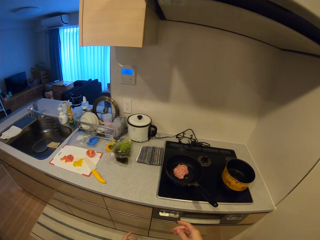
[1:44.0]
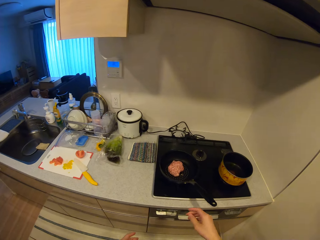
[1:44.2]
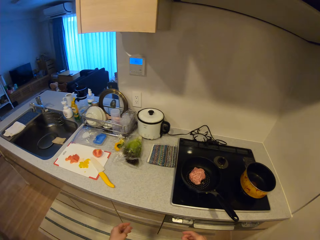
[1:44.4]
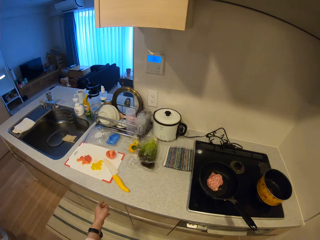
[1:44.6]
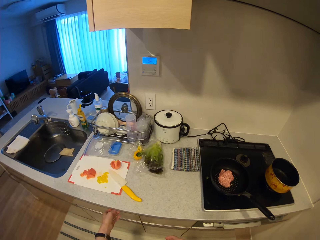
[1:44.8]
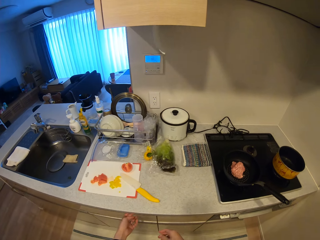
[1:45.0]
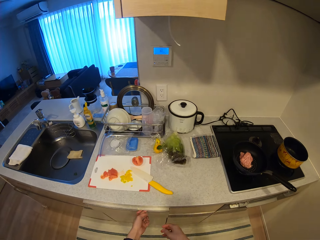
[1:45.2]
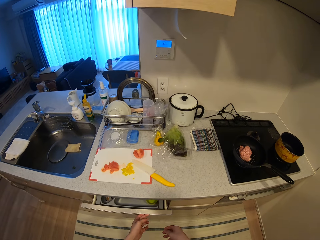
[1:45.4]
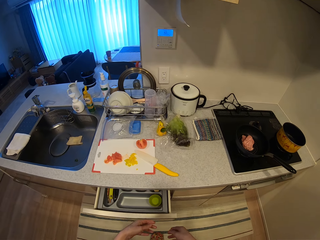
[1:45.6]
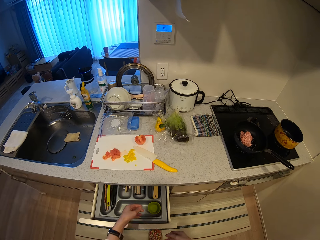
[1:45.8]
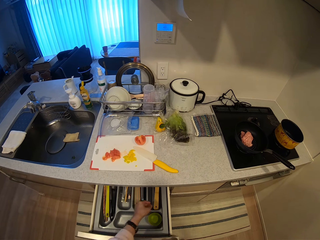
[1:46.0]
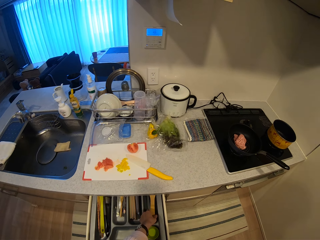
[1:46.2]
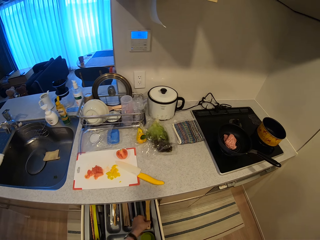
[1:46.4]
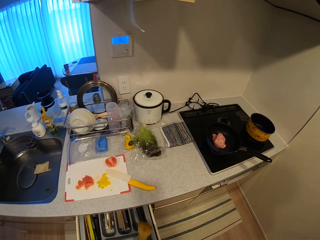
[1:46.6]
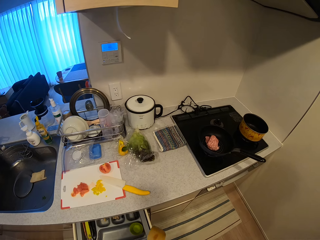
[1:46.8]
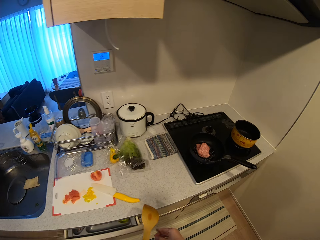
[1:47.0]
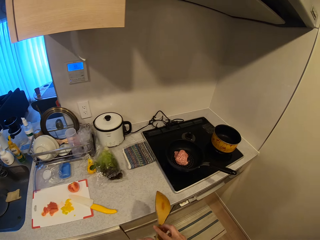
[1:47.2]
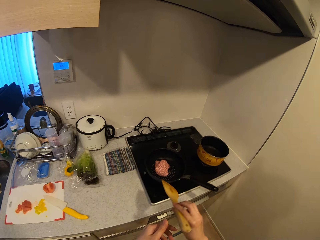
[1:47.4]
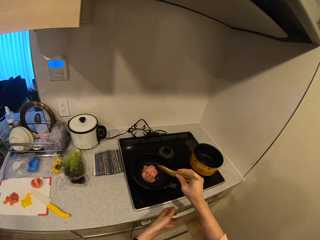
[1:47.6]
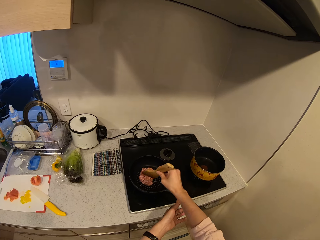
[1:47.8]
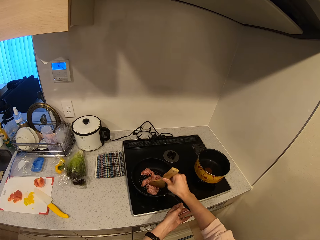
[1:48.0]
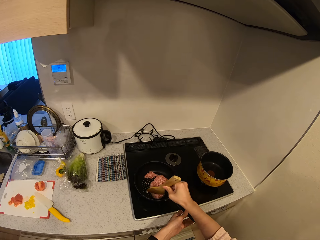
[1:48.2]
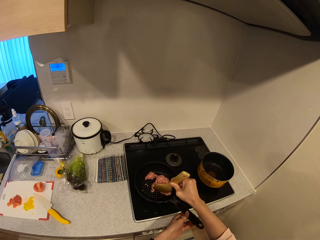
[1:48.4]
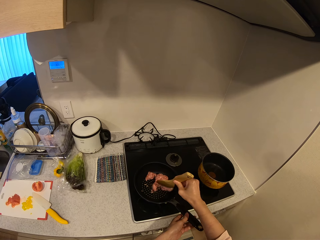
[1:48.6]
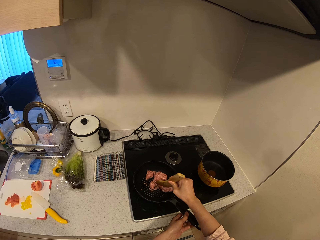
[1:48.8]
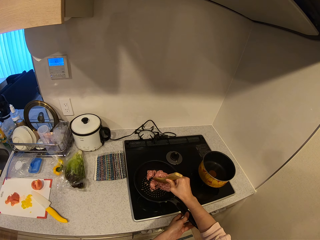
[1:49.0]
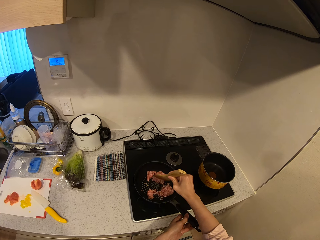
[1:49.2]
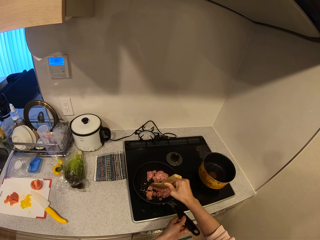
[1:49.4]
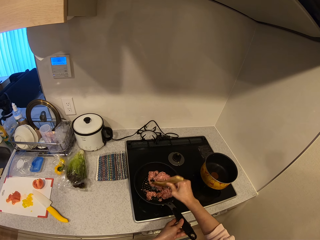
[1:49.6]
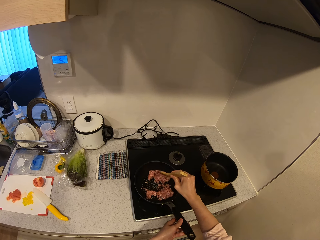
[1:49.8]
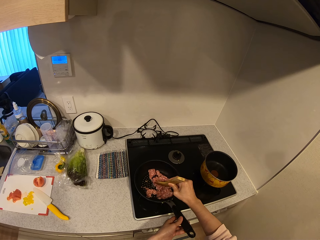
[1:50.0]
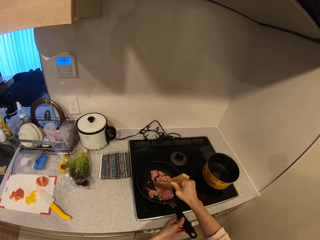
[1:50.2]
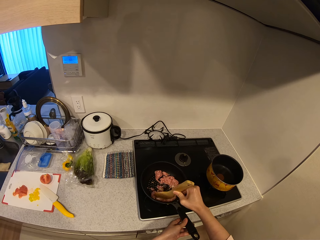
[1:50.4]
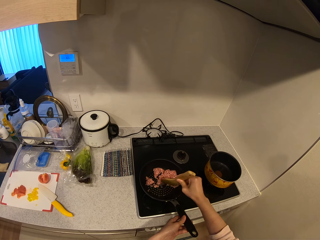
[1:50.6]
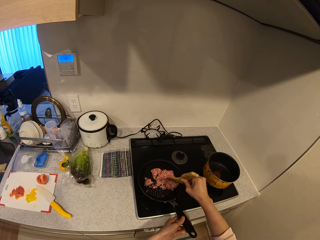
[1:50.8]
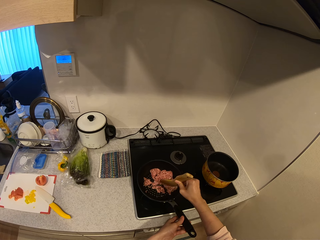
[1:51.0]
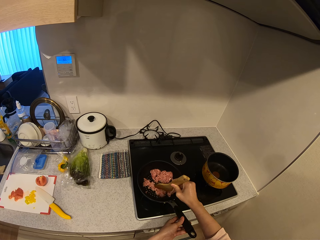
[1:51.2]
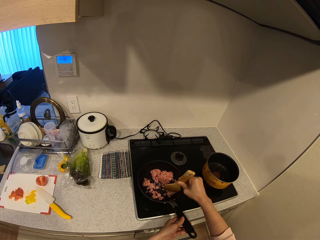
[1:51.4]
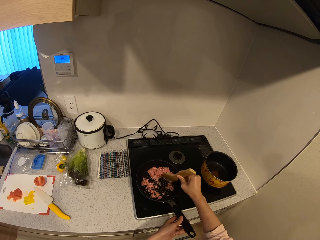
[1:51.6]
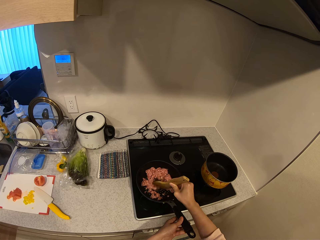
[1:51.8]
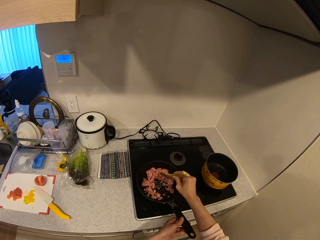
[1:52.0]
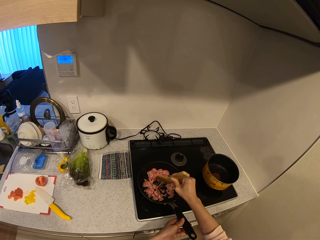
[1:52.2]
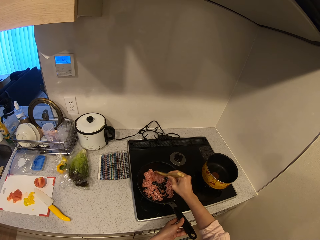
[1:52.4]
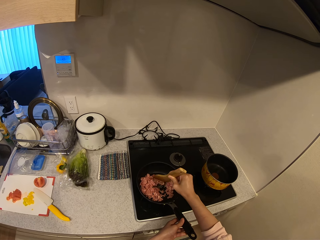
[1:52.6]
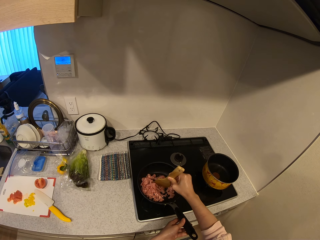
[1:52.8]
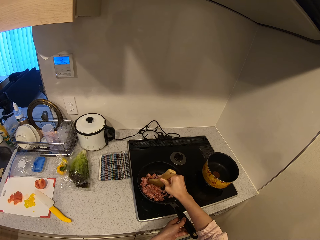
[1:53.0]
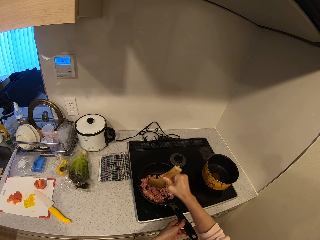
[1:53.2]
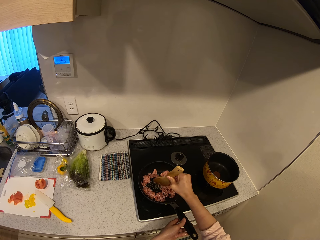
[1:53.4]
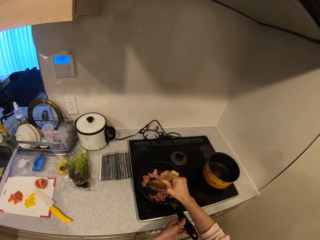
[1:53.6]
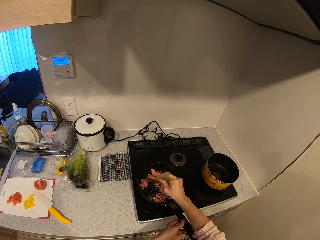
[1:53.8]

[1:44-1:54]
The camera wearer walks on the floor. She opens the kitchen drawer. She picks up a spatula from the drawer. She passes the spatula to her right hand. She holds the handle of the fry pan. She stirs the minced meat in the cooking pan. She fries the meat in the fry pan with the spatula.

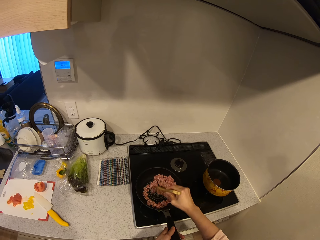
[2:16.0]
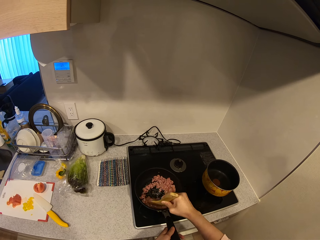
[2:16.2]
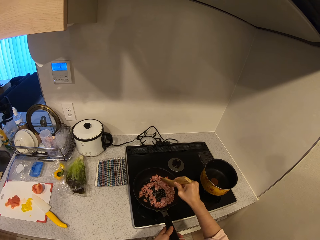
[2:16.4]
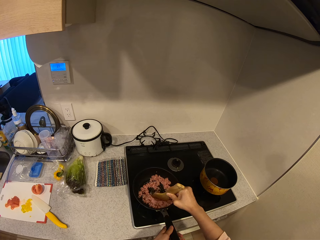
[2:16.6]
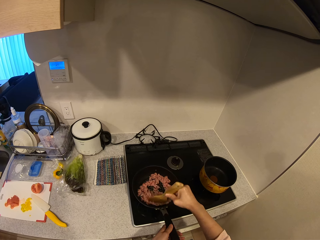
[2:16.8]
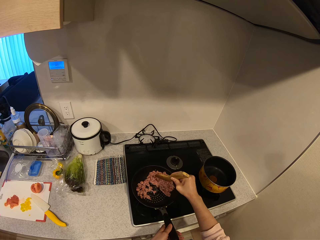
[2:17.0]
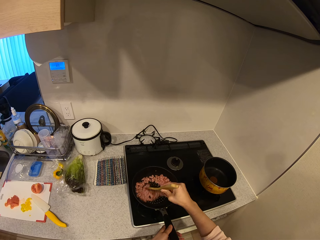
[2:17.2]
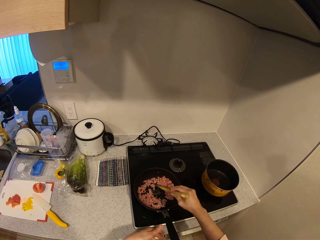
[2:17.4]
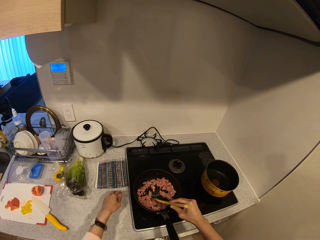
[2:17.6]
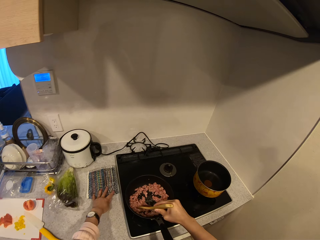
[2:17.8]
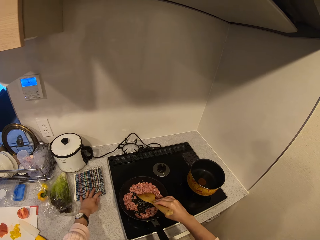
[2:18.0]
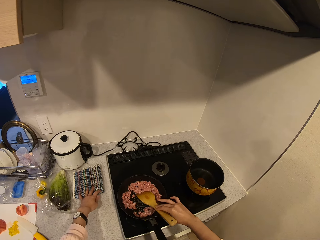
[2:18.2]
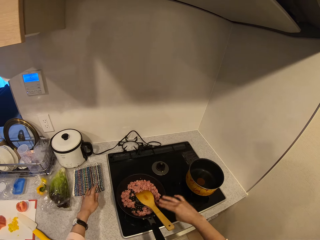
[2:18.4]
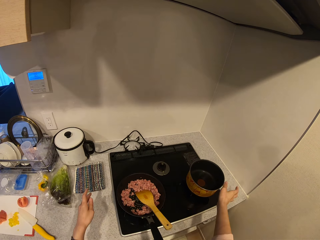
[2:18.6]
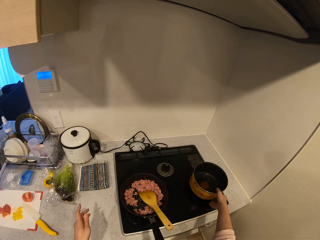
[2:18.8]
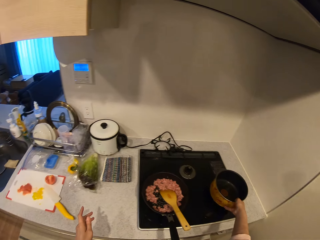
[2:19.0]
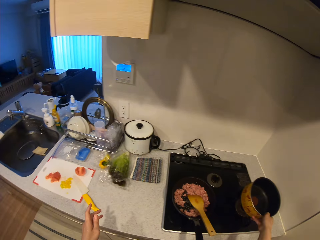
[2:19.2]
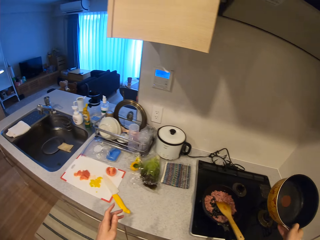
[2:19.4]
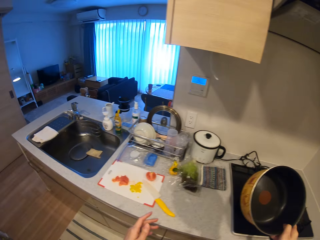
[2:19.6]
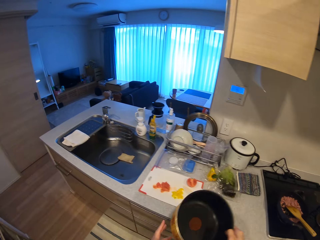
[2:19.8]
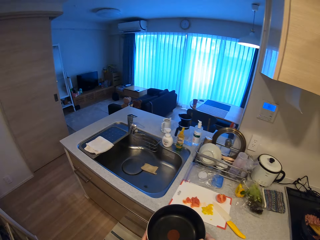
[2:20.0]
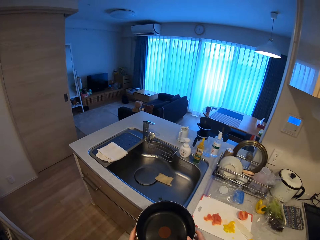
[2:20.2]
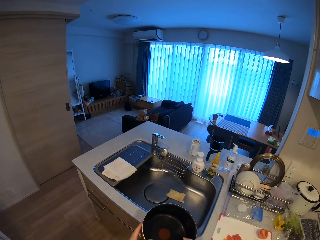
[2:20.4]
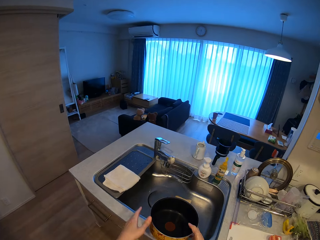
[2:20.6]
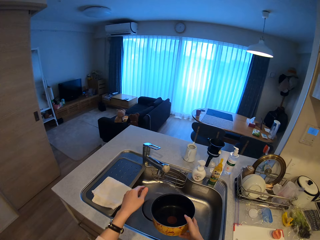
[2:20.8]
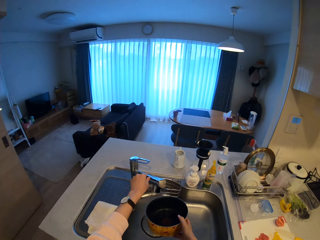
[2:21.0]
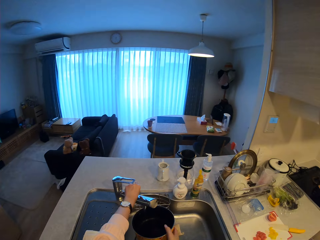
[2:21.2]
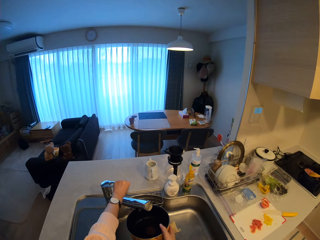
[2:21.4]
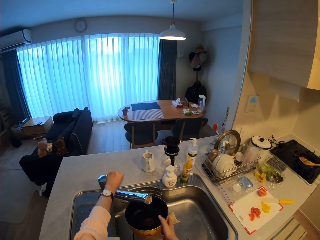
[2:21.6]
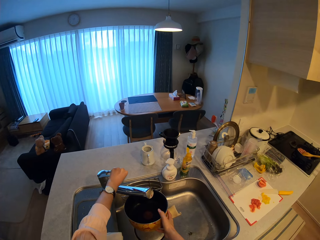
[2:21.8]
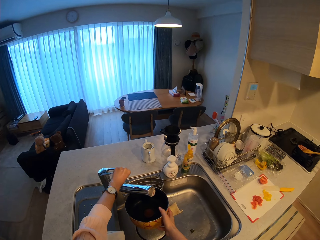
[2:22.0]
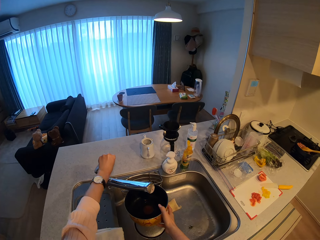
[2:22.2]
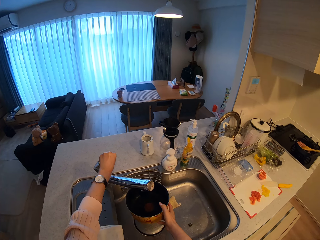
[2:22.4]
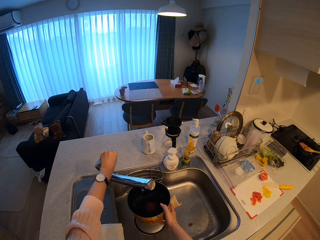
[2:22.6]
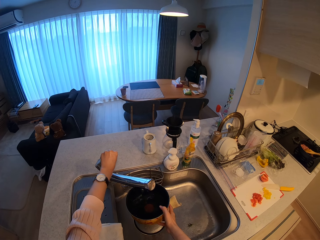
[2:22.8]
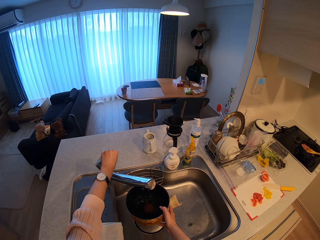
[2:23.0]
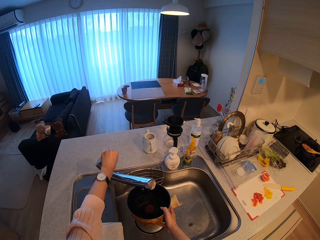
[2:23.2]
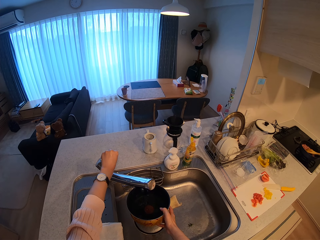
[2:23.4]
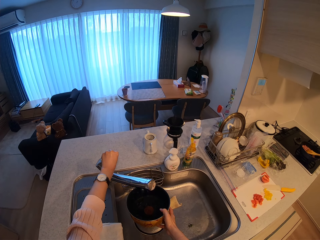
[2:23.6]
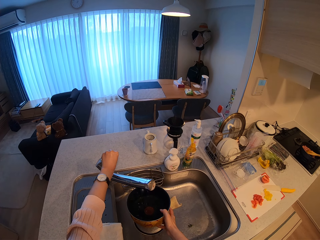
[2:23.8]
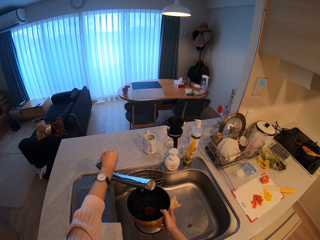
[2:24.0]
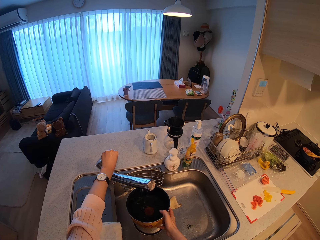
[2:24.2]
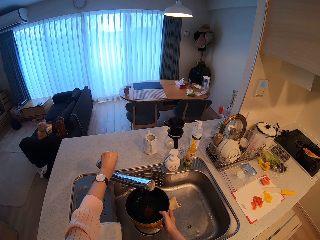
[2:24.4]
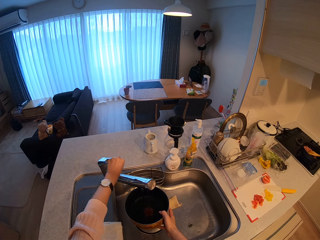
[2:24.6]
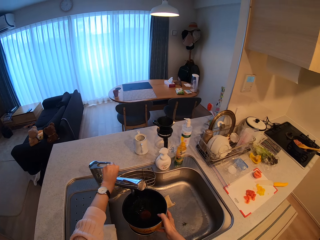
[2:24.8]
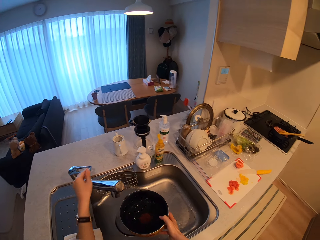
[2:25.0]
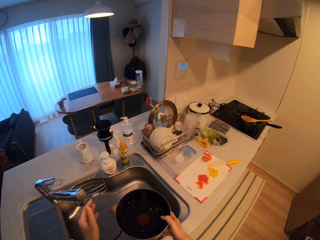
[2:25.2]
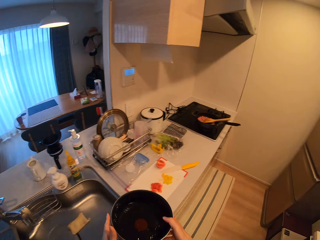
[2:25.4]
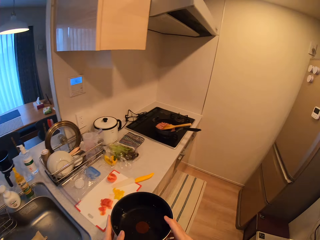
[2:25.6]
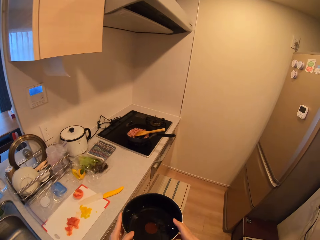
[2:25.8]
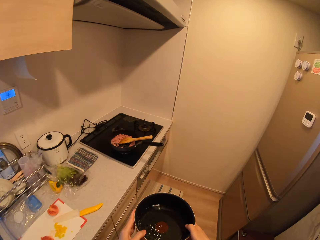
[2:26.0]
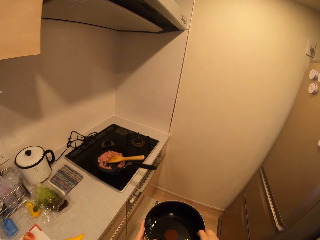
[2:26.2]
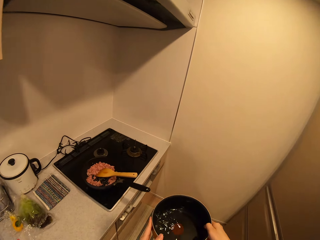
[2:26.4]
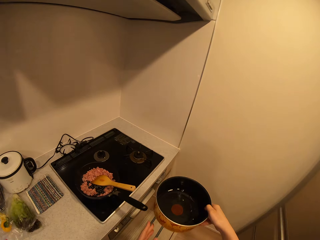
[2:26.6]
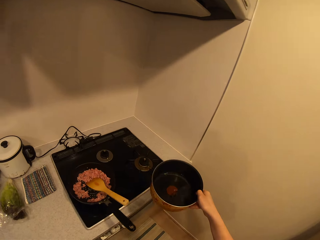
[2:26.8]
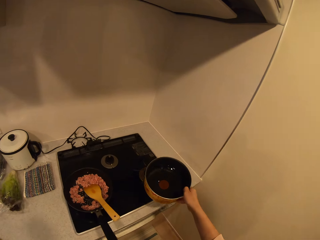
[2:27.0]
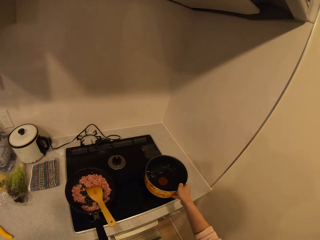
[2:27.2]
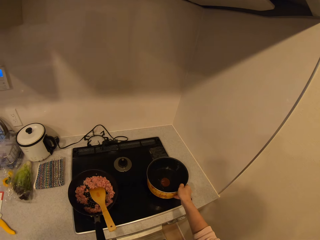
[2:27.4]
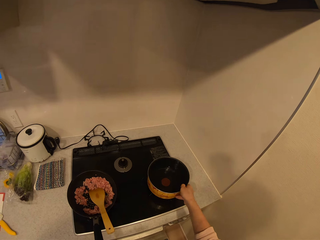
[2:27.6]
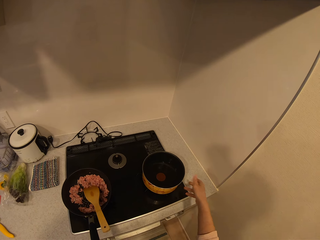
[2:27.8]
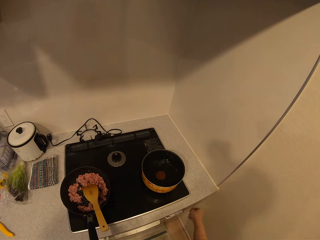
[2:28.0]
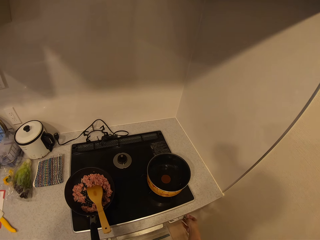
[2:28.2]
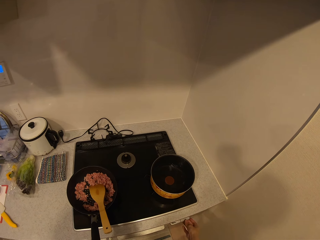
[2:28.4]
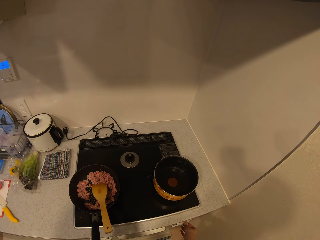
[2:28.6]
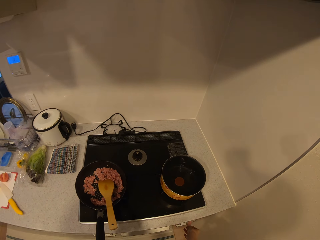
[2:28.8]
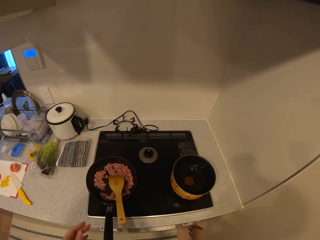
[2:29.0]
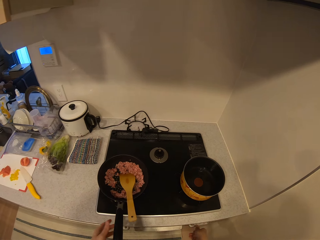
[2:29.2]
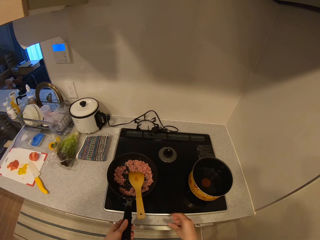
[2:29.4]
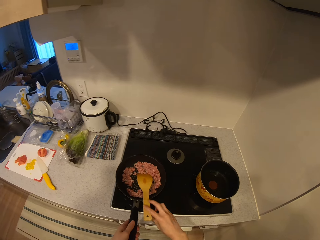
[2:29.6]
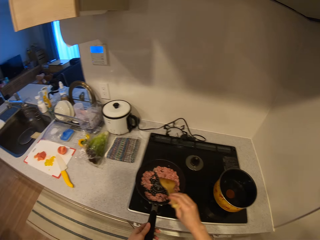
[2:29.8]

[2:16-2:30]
The camera wearer moves a napkin on the kitchen slab briefly. They place the spatula in the fry pan. They pick a bowl or pot on the countertop. They carry the pot from the cooker. They walk on the floor. They hold the water tap handle. They switch on the water tap handle. They put some water in the bowl. They switch off the water tap handle. They walk towards the cooker. They place the pot on the cooker. They set the regulator of the cooker.
